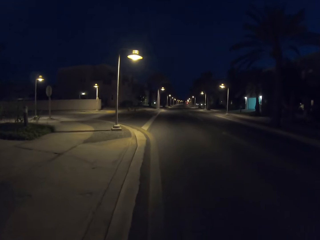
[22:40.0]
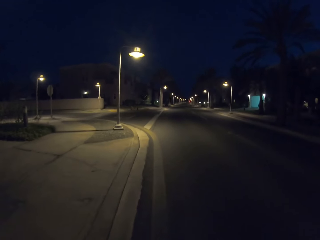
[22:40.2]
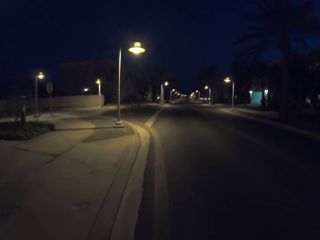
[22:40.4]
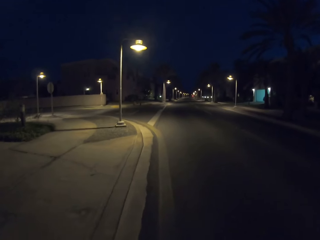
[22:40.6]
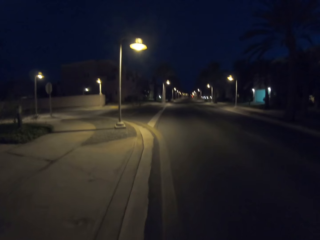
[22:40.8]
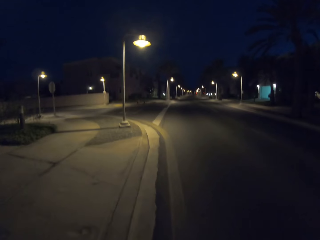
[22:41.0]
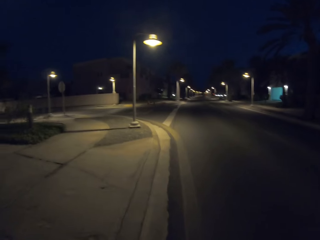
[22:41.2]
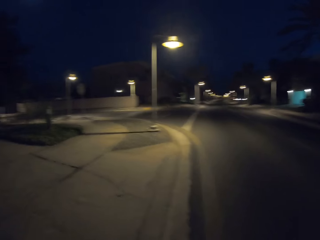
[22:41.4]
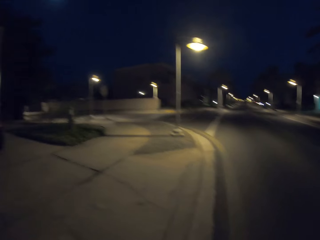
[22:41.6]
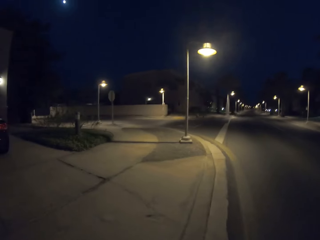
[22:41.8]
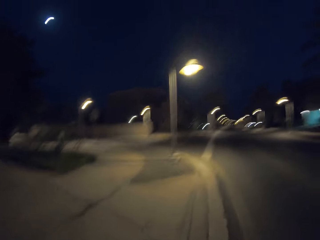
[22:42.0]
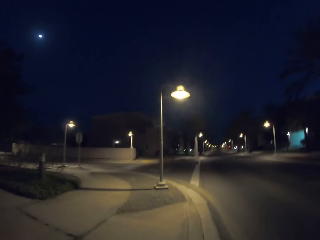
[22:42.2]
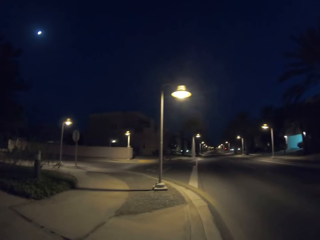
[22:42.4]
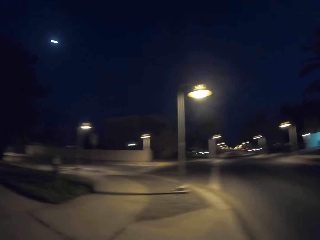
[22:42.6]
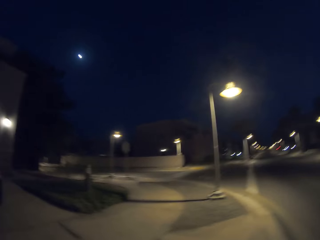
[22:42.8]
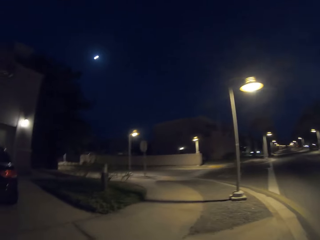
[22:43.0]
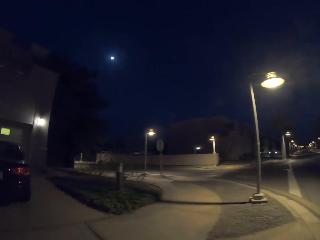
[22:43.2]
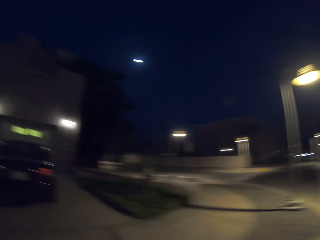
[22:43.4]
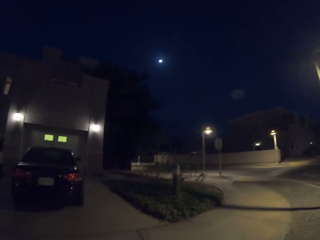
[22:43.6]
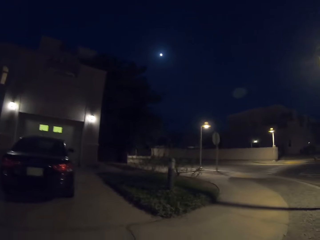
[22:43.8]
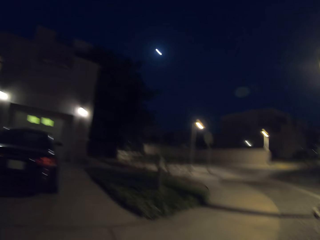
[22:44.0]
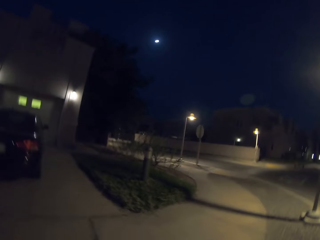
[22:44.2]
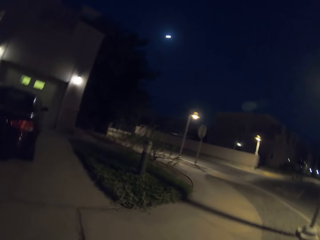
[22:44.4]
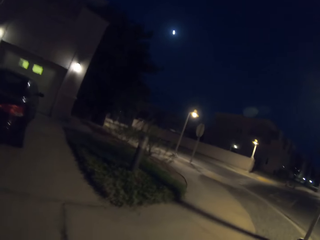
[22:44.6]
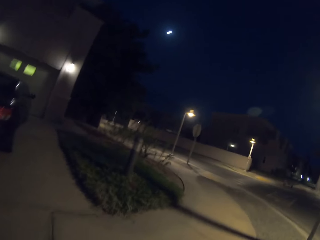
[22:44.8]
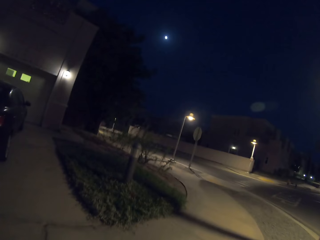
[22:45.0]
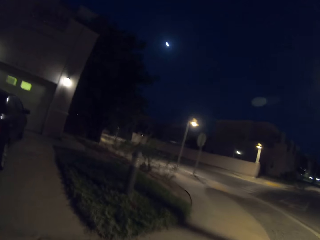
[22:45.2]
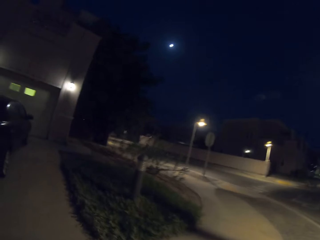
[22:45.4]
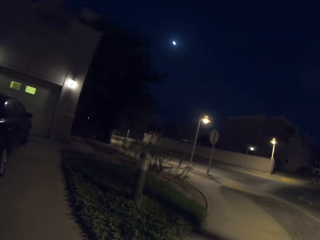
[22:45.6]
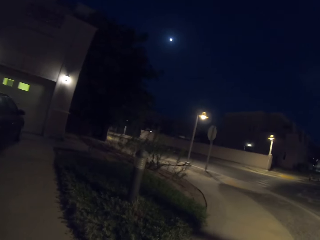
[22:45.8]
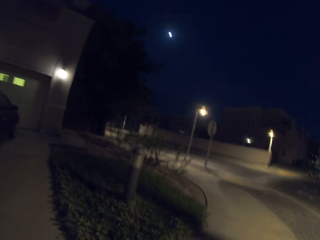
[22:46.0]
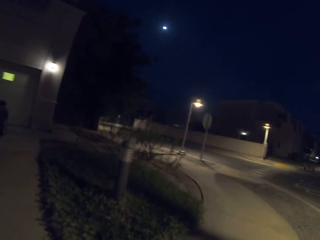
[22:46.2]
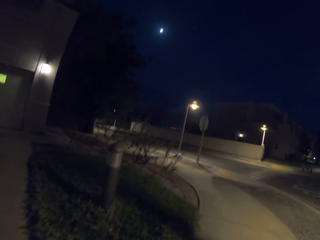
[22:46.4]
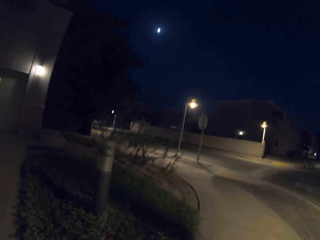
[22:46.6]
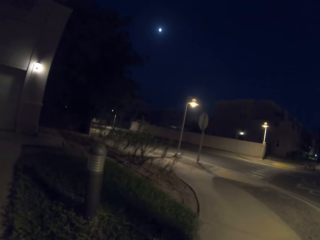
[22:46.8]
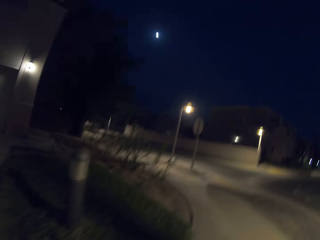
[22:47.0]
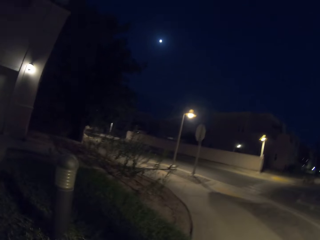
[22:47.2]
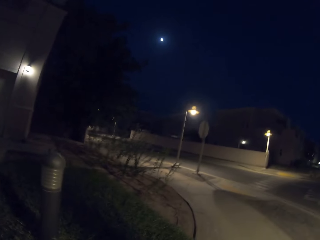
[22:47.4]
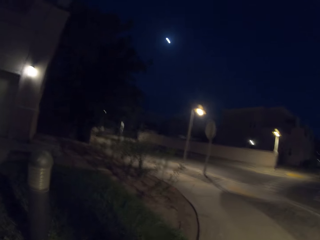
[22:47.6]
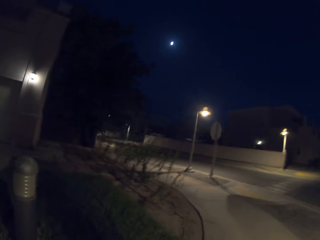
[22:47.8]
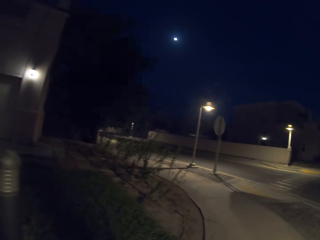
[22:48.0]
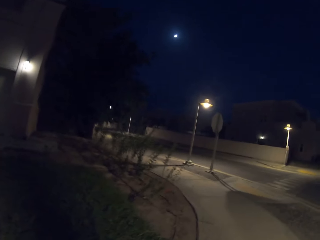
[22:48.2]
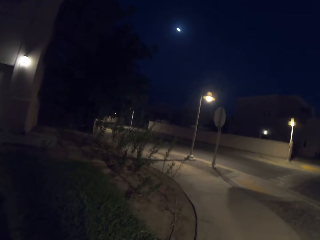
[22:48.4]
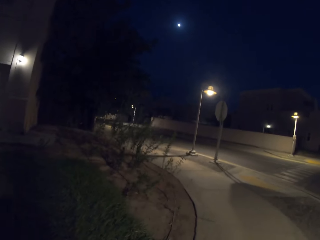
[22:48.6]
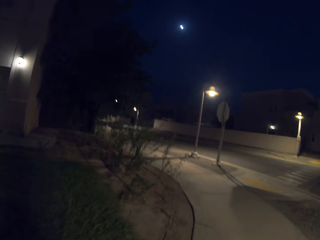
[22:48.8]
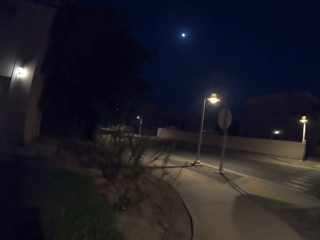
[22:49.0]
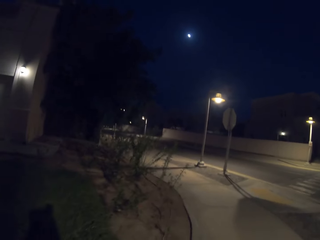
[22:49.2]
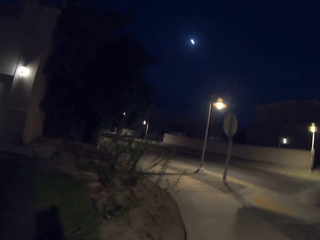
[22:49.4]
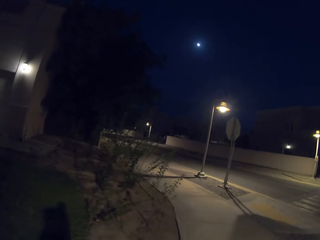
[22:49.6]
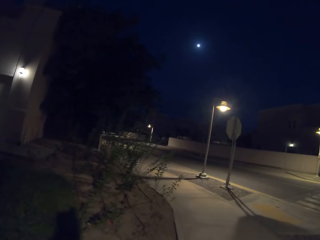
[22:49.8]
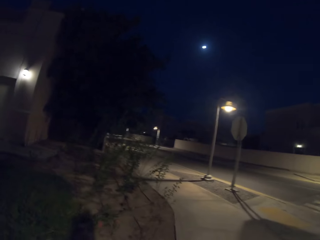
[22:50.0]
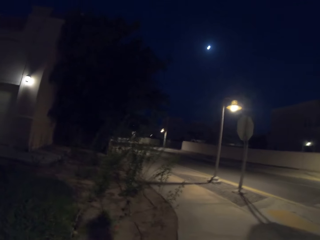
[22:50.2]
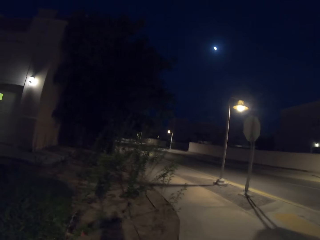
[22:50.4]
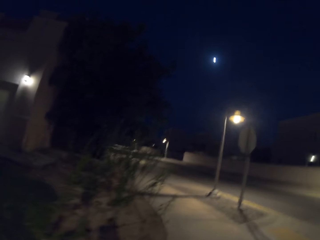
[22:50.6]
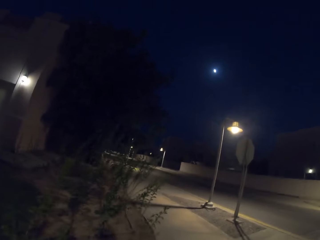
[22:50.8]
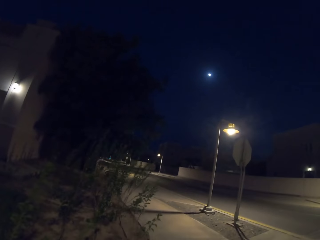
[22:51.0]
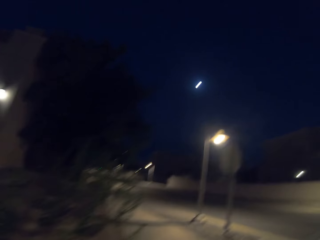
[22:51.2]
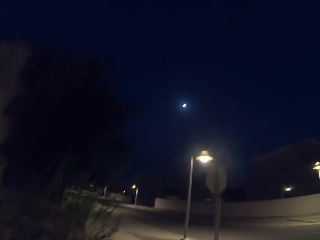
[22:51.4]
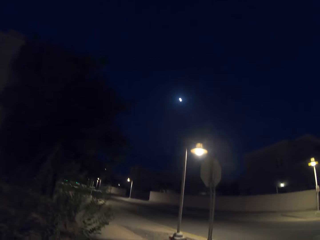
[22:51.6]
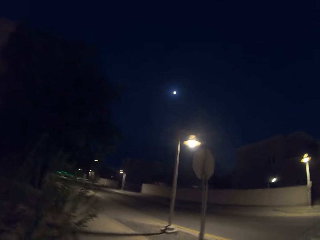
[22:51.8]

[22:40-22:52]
The camera wearer gets on the pavement. They walk along the sidewalk. They walk along the sidewalk again.

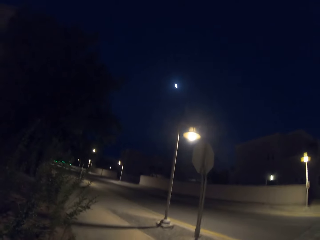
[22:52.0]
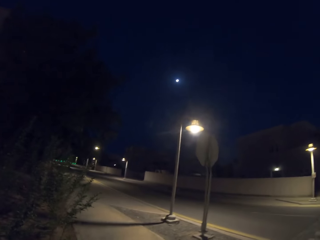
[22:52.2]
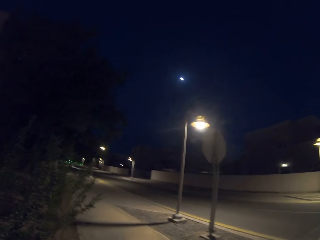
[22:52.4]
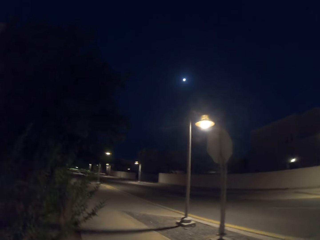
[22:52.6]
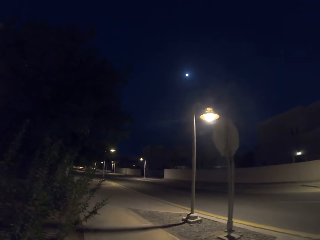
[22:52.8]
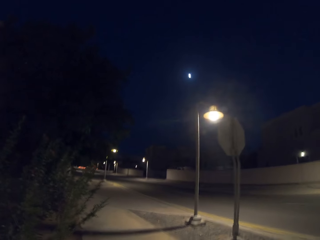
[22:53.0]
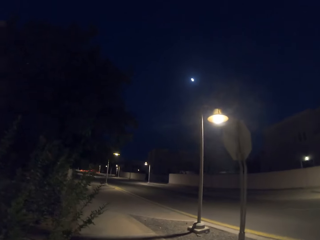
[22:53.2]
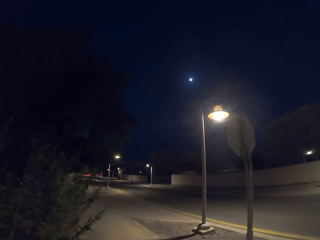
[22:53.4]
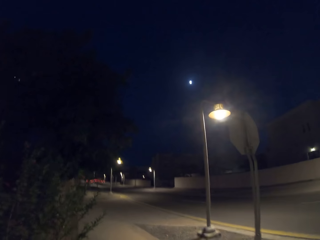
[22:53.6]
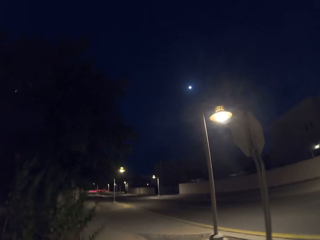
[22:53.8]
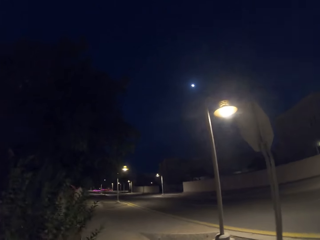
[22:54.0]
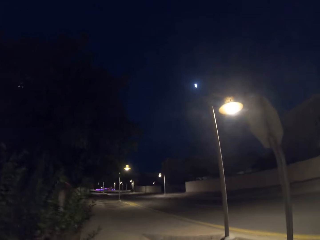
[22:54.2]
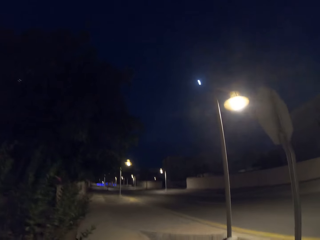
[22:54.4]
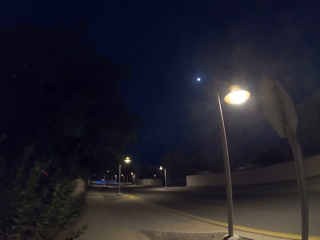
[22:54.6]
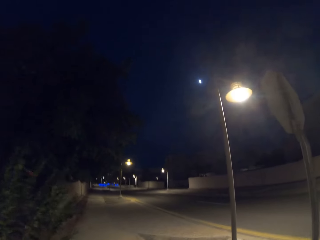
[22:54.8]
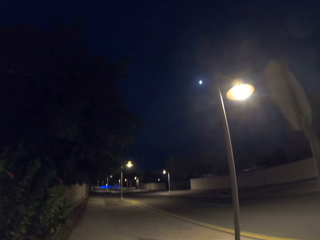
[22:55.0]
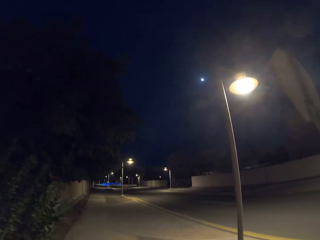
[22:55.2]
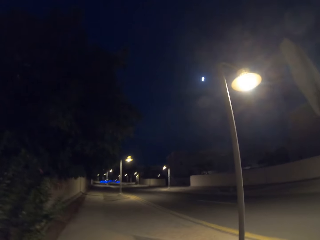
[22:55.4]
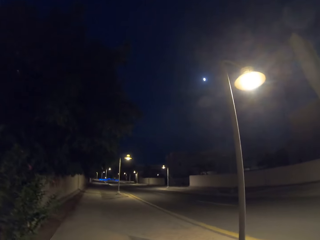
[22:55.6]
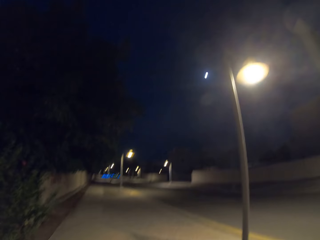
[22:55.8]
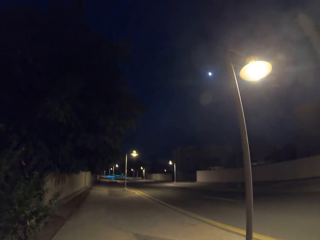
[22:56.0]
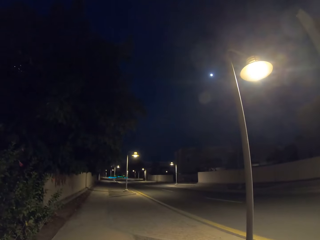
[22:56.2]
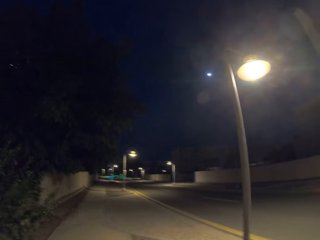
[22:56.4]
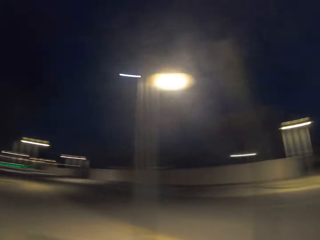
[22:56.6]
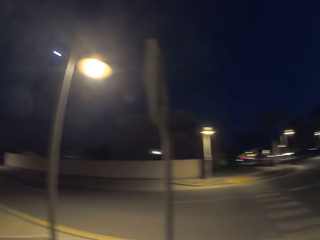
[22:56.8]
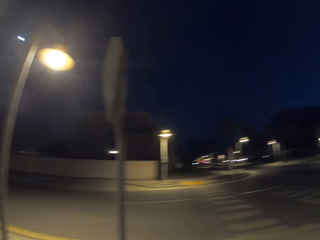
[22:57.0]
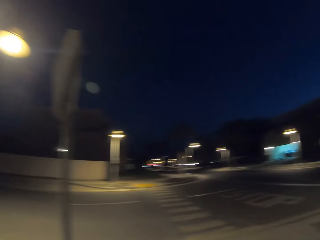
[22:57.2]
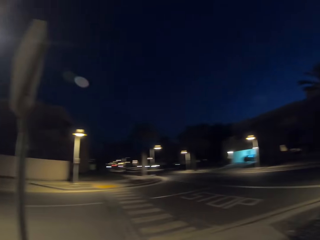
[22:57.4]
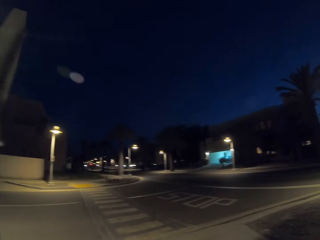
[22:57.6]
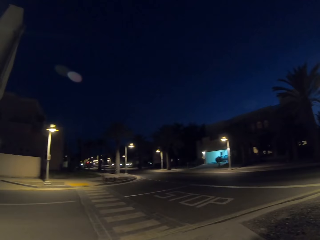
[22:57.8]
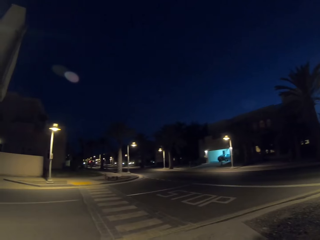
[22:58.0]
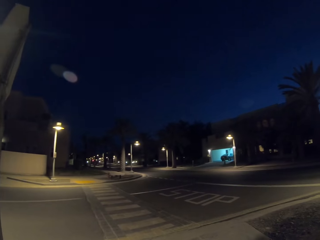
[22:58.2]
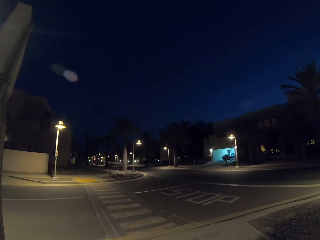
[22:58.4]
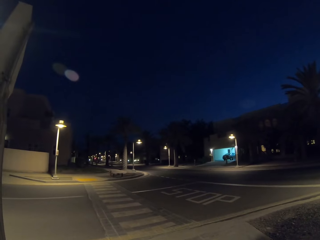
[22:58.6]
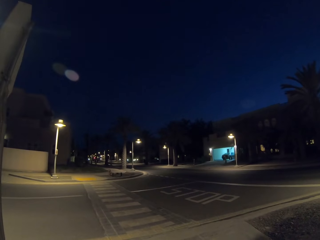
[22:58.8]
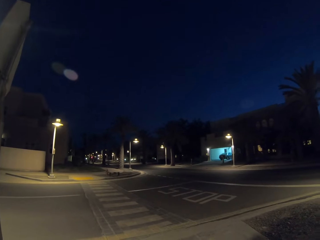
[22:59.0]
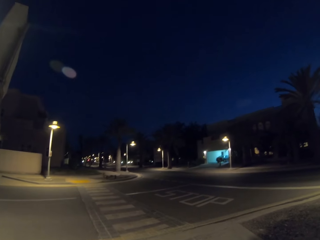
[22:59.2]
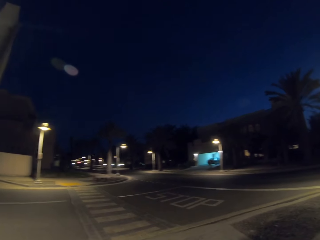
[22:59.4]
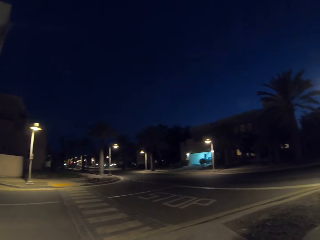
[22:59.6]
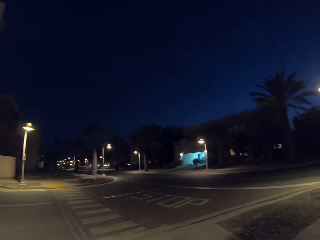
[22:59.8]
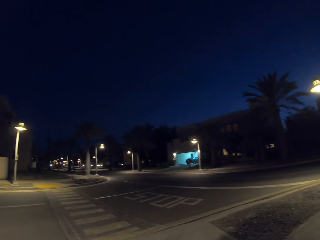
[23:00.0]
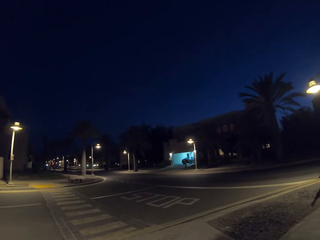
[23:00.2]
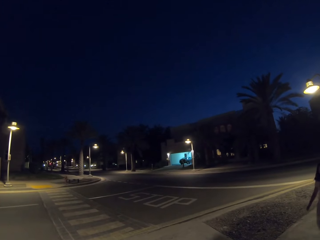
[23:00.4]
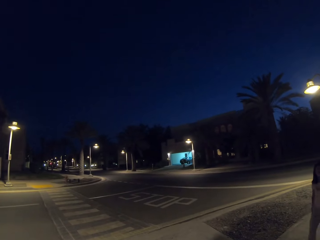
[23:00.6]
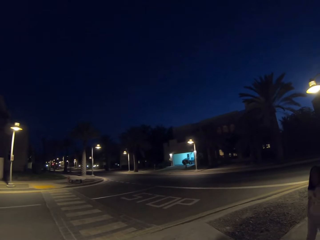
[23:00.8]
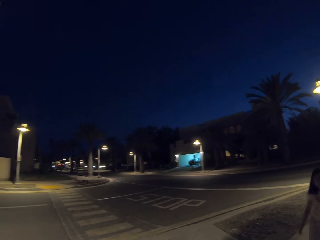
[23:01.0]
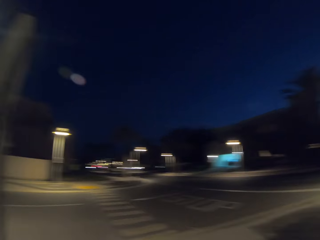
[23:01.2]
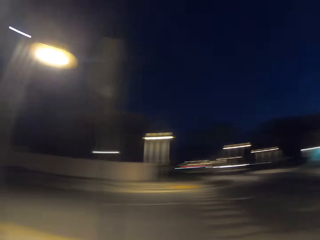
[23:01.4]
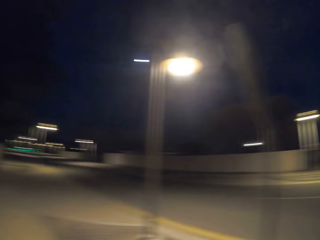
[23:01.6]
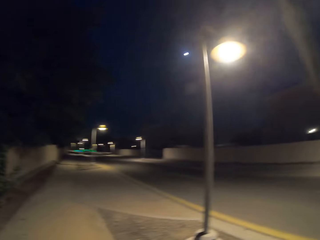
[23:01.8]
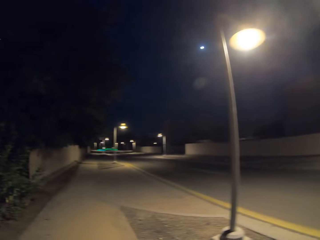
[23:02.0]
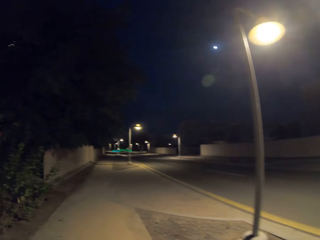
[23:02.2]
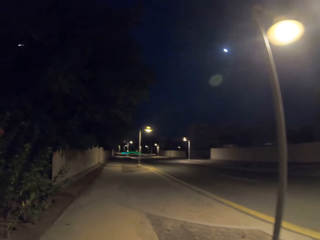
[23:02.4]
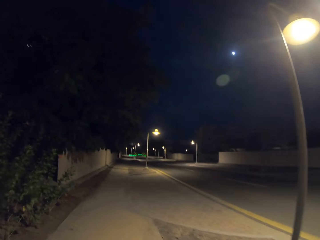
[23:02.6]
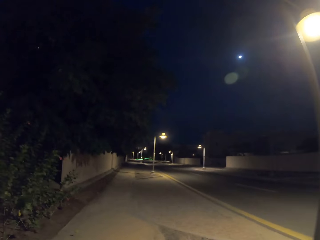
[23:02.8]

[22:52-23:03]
The camera wearer stops. They turn right. They look around the area. They look at the road. They turn to the left. They walk along the sidewalk.
